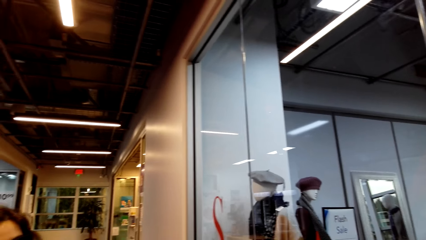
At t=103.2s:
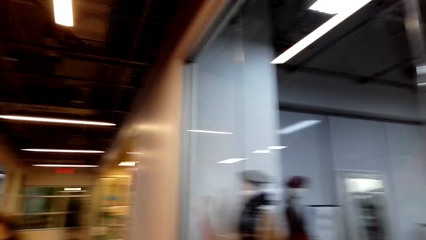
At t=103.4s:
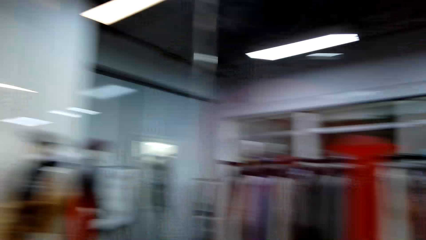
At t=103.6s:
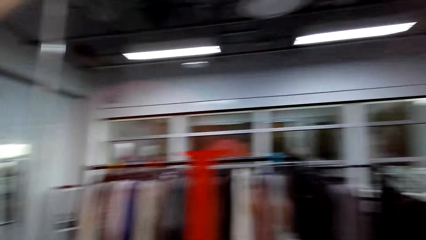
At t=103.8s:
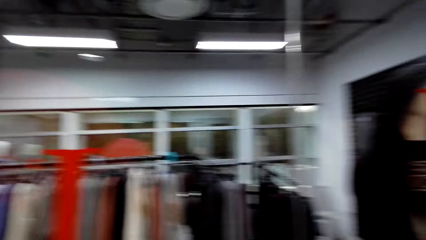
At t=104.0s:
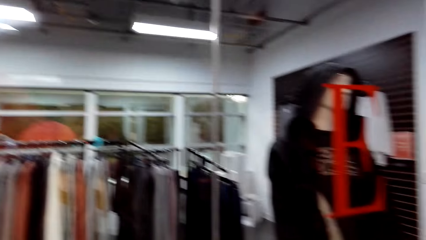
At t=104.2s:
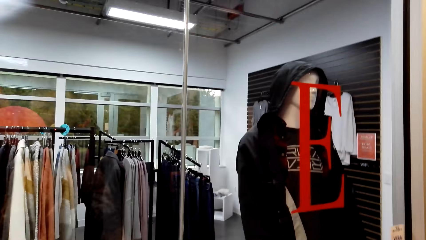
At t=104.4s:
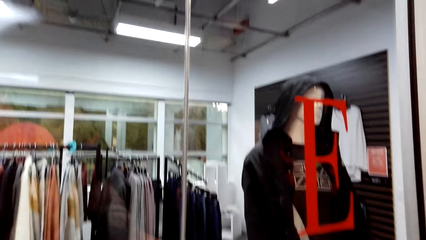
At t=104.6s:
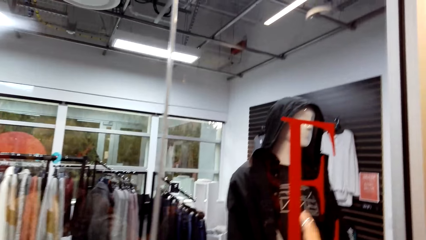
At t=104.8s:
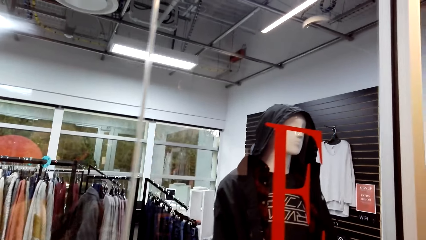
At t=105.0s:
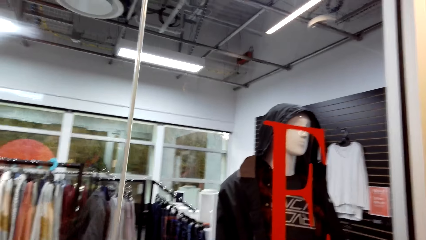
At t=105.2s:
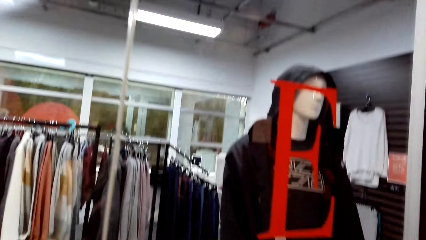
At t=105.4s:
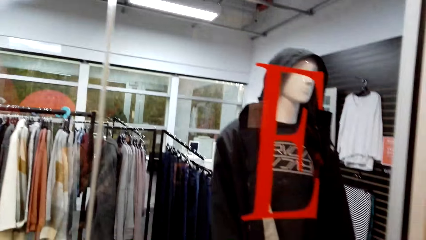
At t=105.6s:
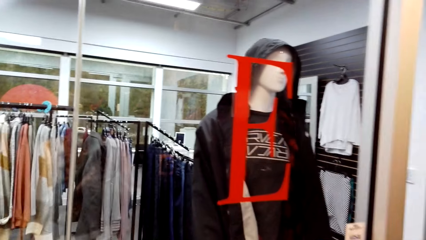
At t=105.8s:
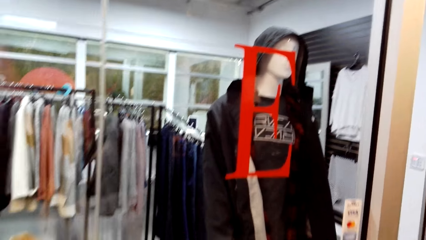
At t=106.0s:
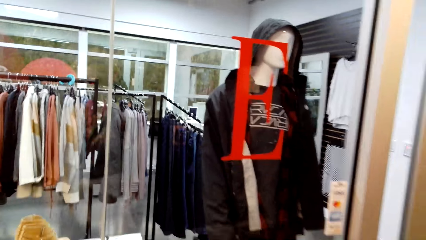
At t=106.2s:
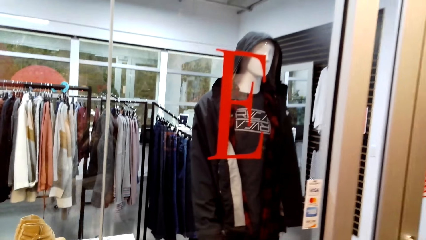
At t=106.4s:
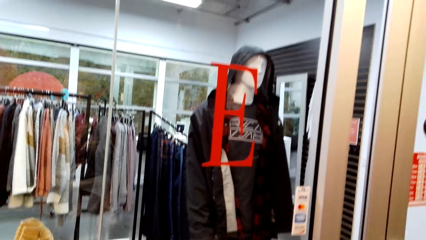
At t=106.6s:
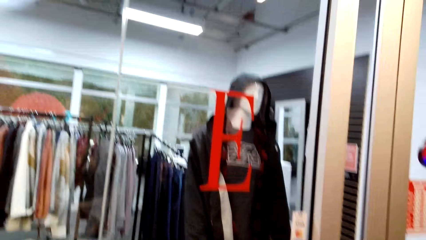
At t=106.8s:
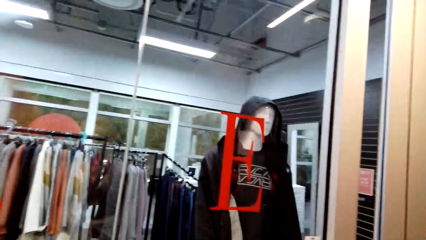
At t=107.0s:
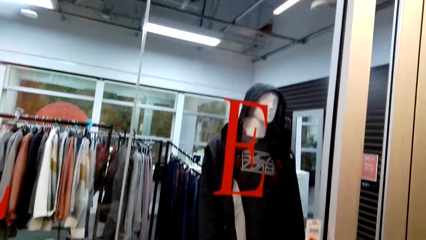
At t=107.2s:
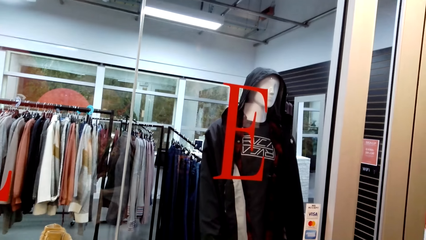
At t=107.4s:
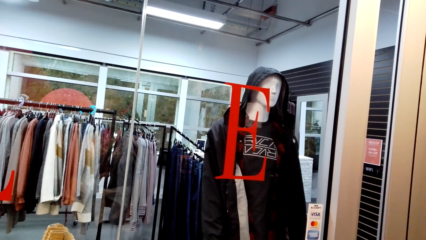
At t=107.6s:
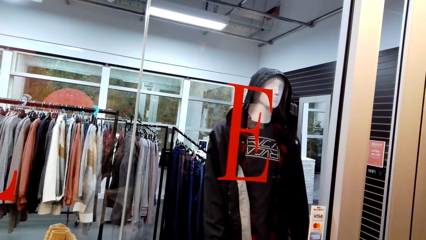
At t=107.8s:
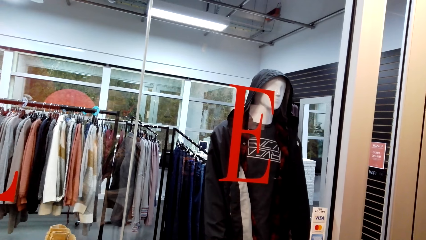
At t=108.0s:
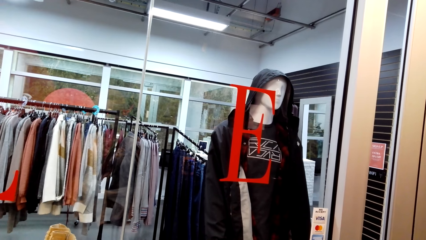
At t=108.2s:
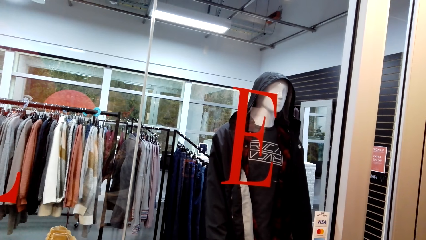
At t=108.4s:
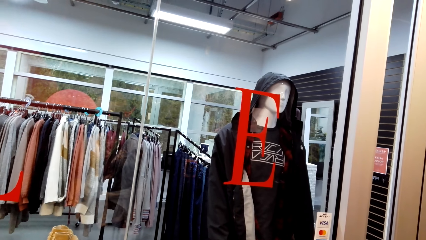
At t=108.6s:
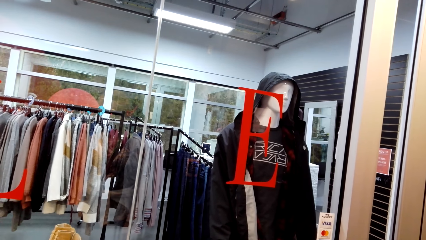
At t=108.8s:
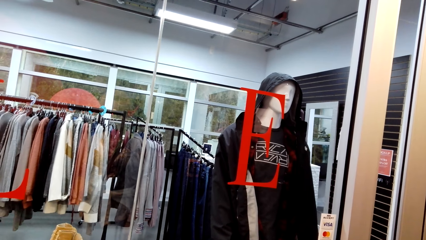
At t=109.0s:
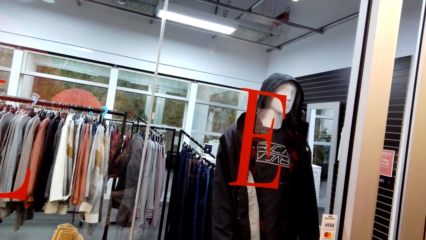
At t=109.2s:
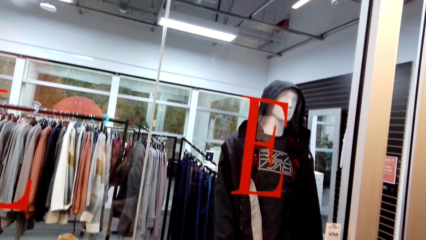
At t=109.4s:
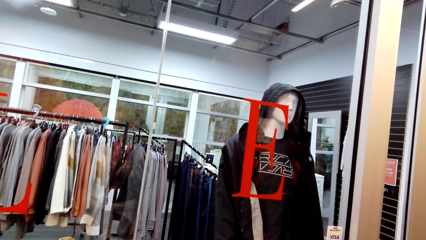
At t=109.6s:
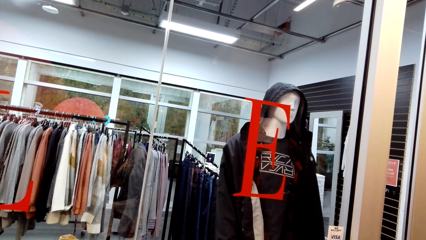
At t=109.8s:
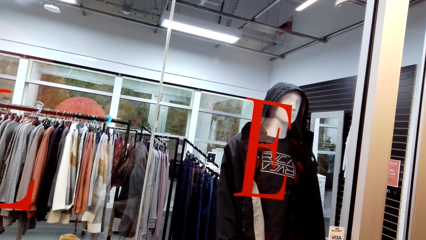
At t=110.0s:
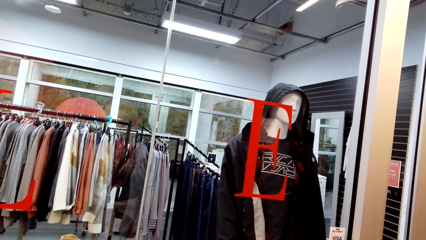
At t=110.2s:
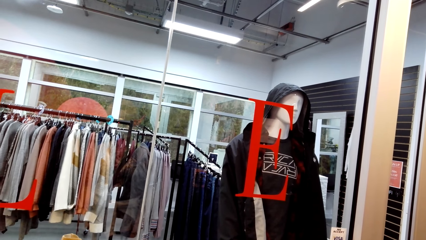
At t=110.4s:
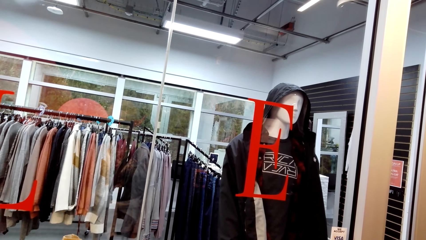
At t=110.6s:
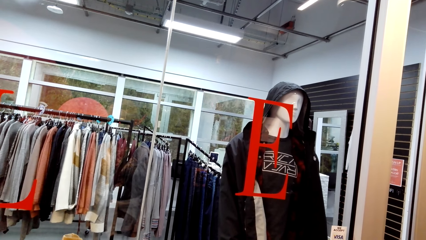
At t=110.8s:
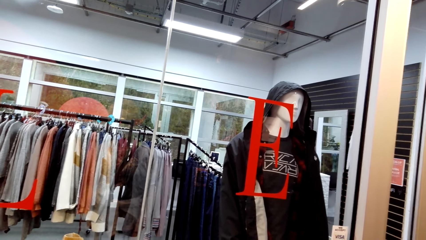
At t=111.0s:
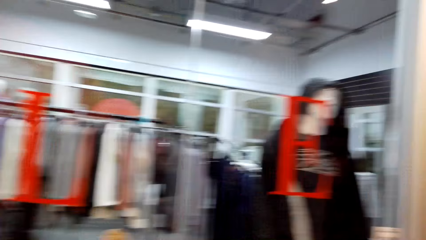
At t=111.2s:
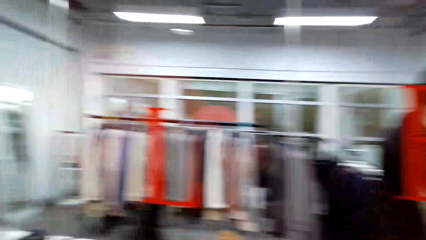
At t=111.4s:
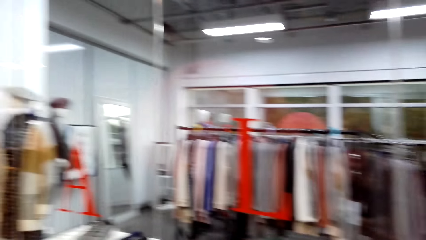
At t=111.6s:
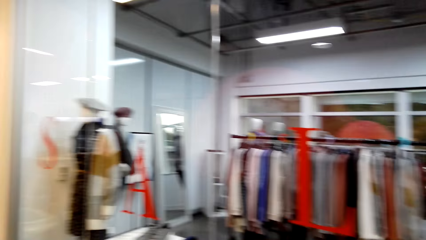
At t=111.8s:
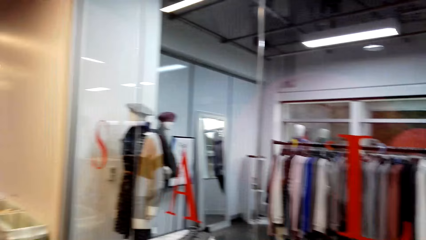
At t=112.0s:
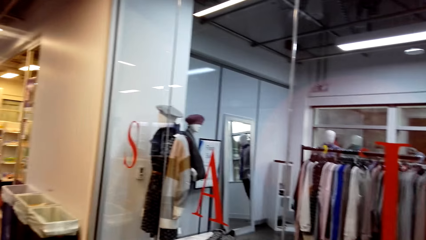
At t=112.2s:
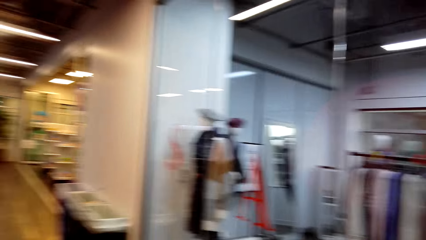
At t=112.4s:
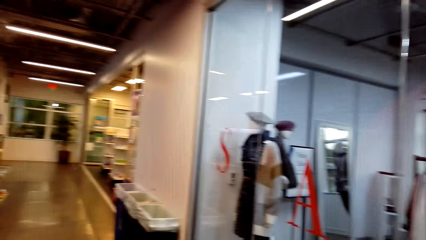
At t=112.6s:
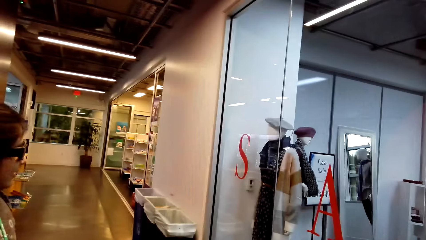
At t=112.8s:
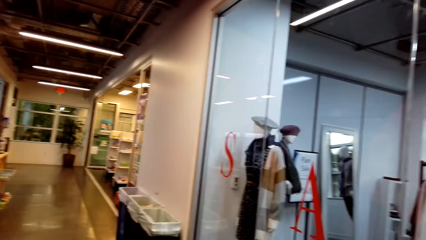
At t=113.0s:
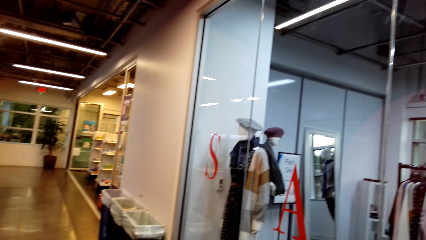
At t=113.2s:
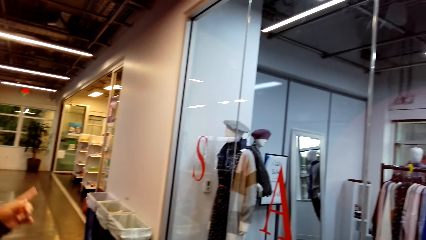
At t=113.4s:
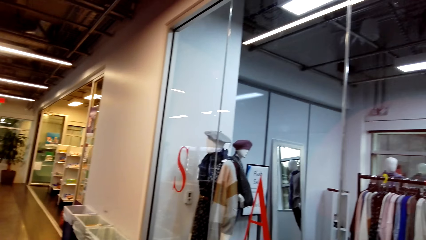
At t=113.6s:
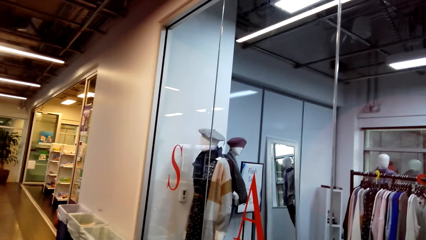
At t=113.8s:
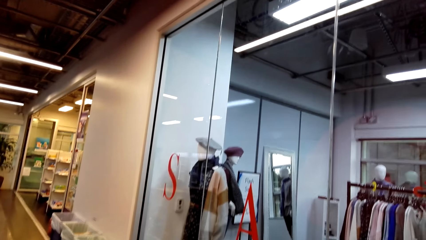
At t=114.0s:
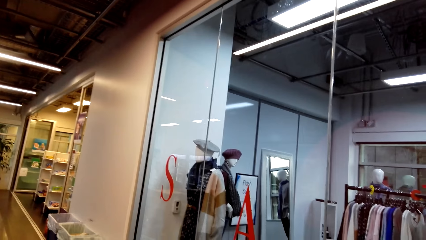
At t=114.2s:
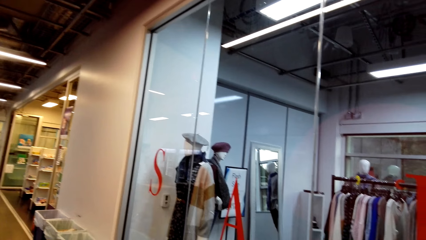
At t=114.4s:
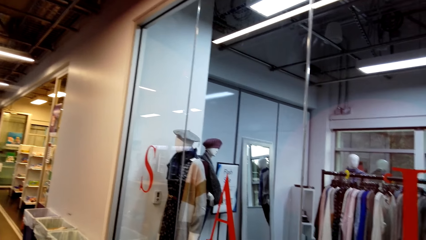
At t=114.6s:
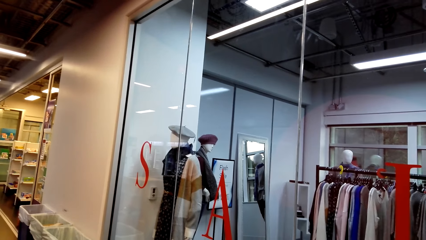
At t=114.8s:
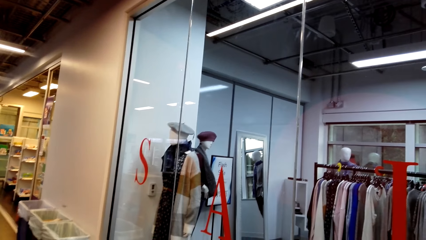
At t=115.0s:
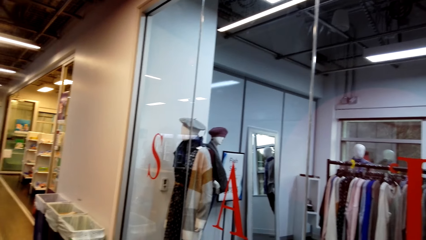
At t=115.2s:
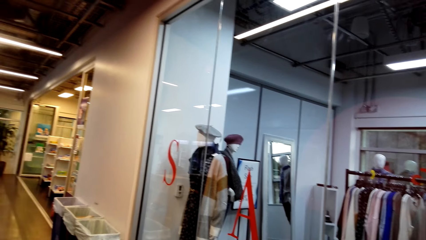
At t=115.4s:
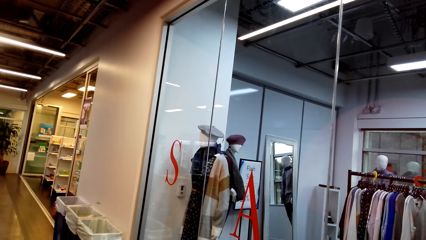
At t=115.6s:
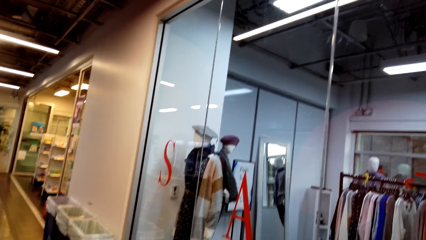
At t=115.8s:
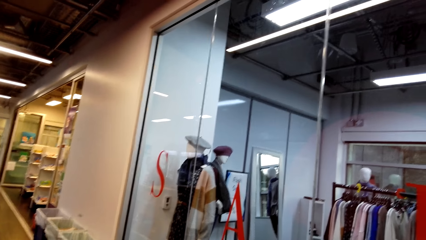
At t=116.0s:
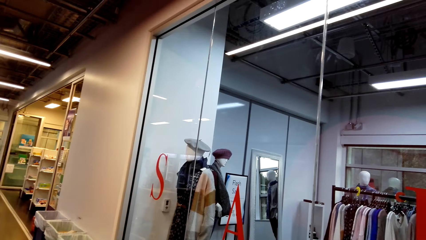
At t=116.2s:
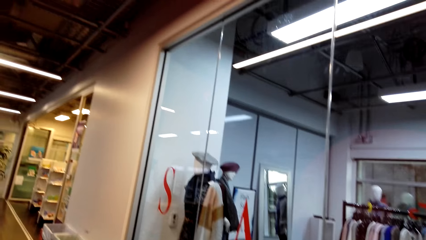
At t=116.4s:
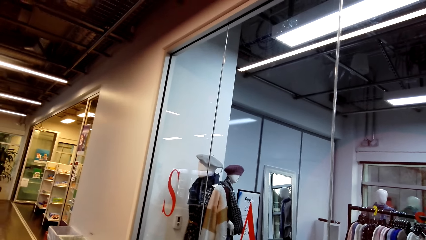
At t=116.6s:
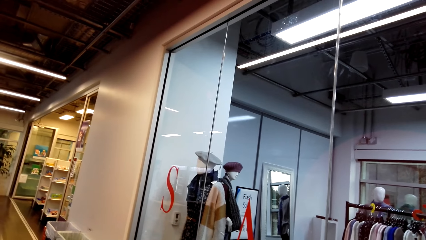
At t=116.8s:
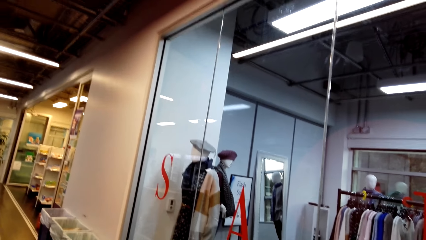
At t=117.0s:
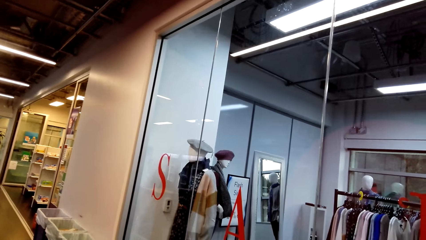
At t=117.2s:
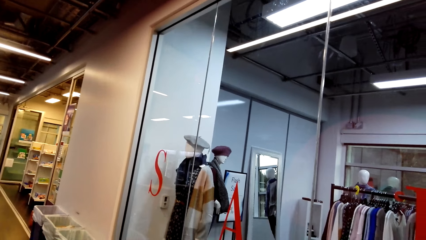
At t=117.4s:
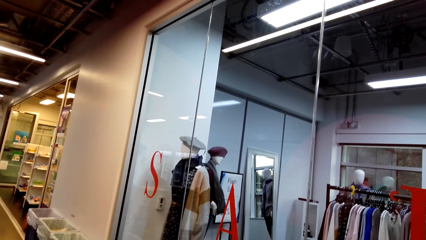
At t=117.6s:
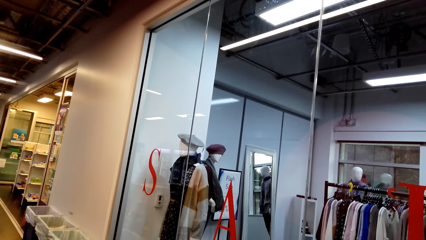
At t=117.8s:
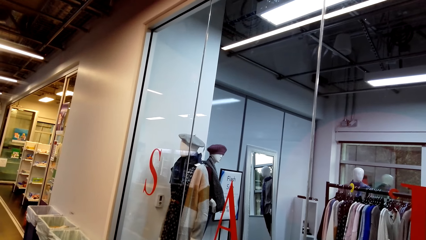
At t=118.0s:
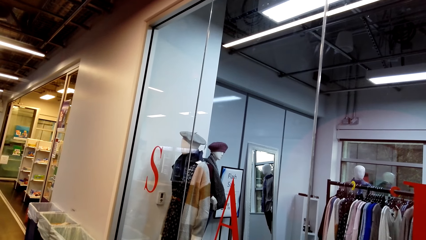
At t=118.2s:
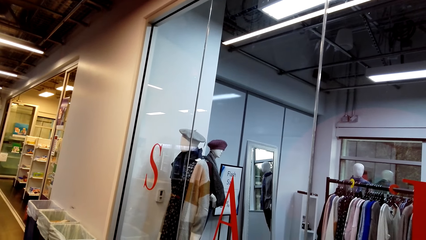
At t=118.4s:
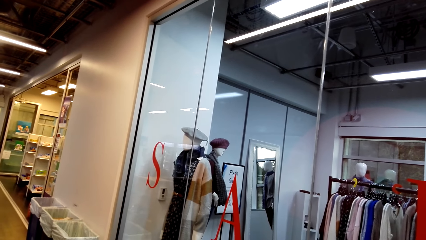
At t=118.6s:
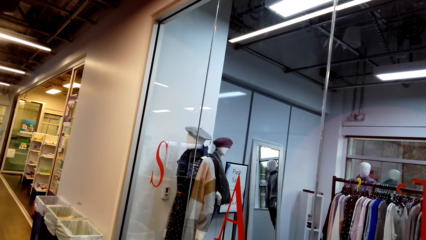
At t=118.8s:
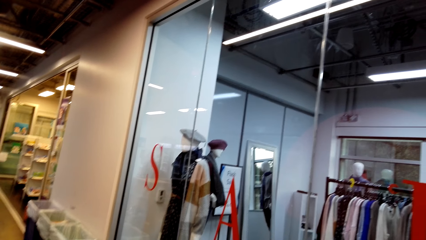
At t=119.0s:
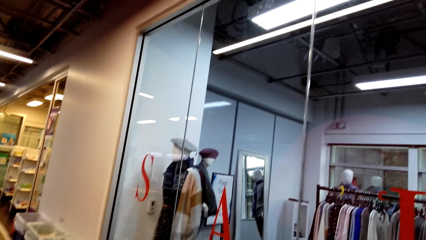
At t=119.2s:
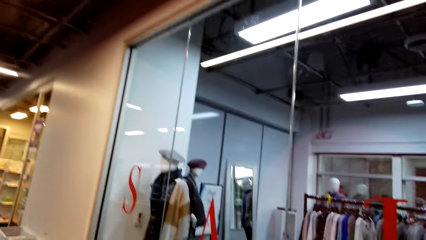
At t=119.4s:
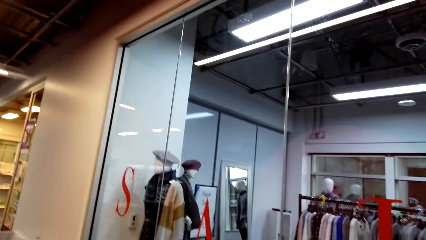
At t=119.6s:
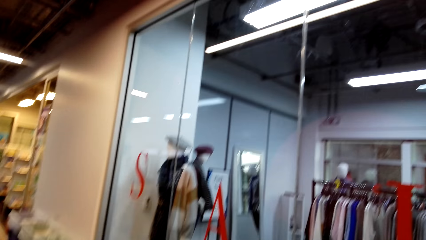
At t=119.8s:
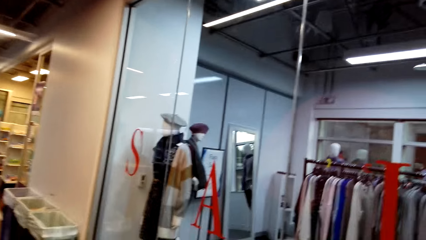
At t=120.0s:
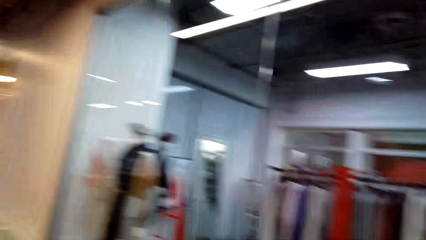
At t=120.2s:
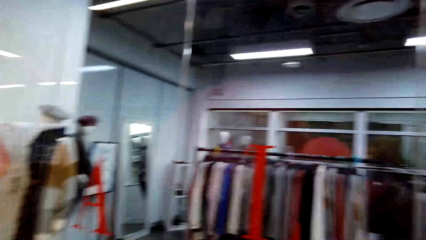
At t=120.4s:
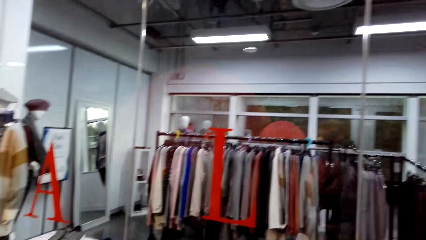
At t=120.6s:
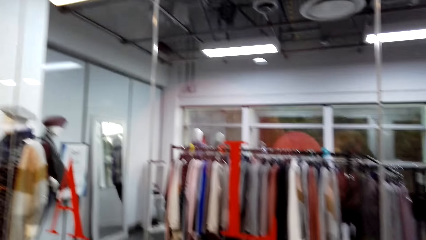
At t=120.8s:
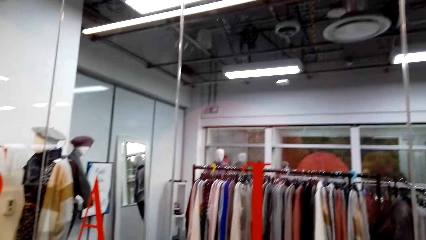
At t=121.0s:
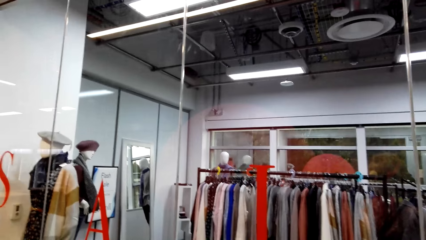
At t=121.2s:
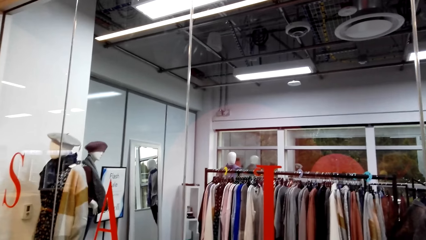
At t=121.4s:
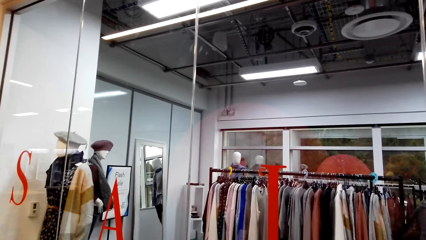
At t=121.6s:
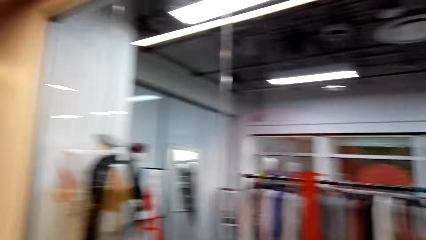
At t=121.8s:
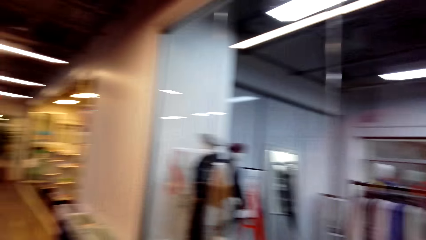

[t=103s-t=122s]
The camera wearer gestures with his hand. He looks at the clothes on the display. A woman stands beside the camera wearer. The woman gestures with her hand.
